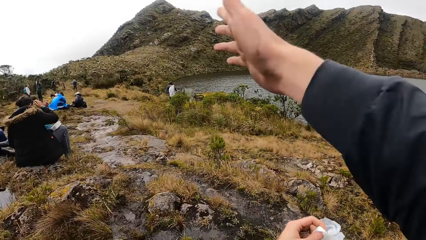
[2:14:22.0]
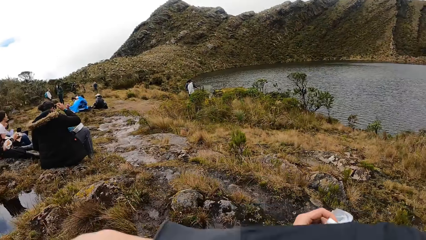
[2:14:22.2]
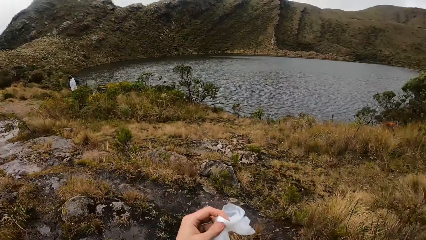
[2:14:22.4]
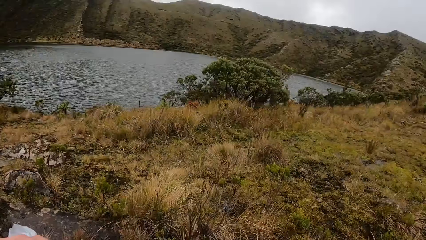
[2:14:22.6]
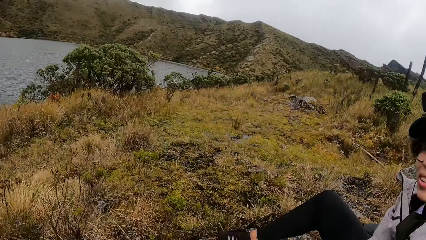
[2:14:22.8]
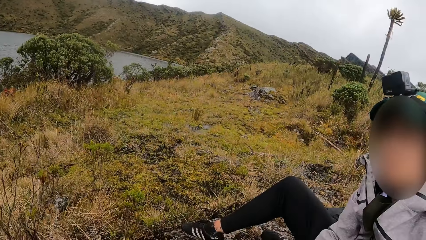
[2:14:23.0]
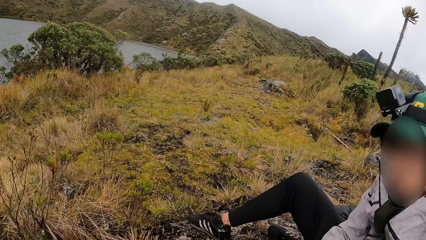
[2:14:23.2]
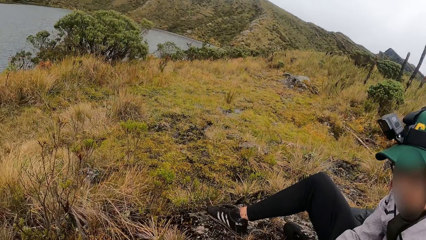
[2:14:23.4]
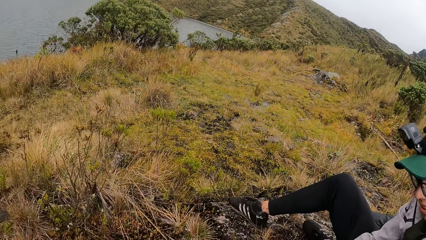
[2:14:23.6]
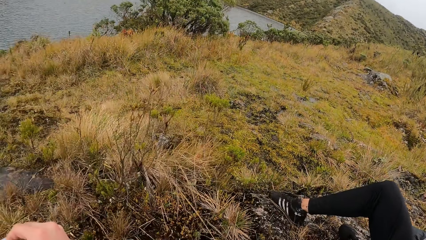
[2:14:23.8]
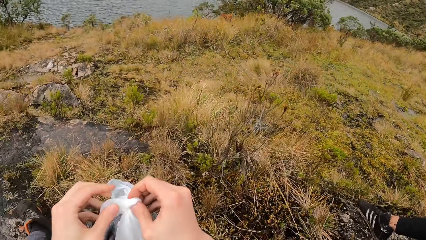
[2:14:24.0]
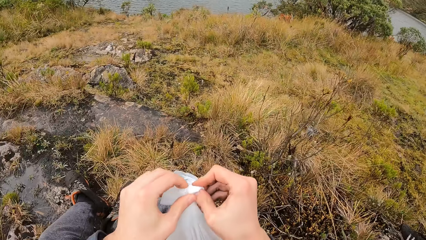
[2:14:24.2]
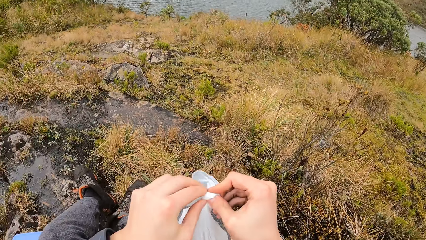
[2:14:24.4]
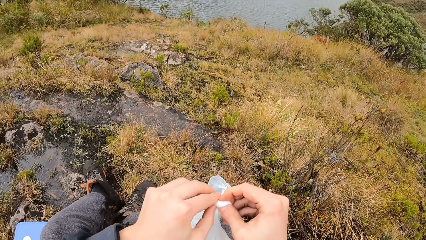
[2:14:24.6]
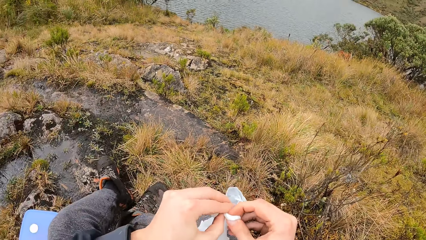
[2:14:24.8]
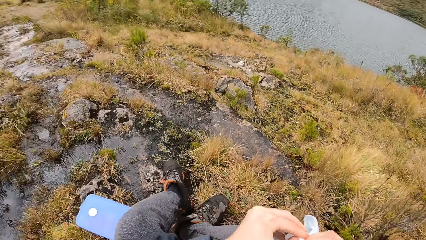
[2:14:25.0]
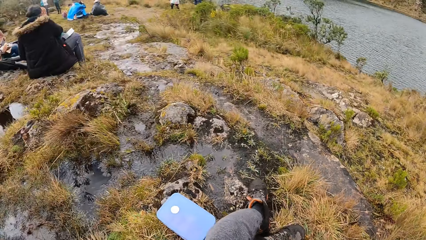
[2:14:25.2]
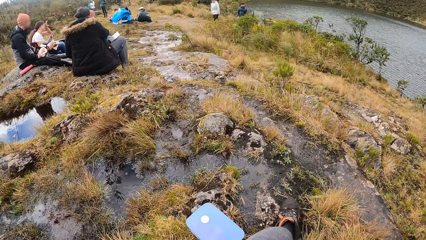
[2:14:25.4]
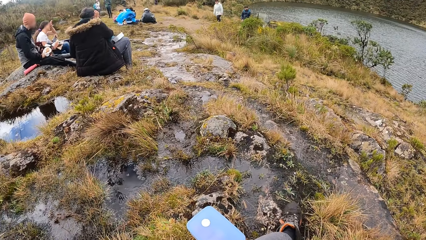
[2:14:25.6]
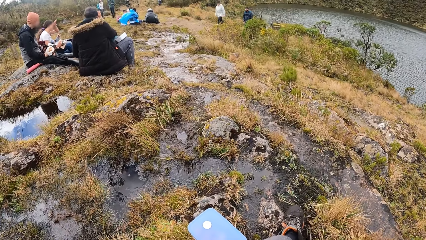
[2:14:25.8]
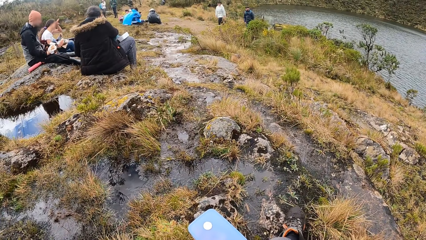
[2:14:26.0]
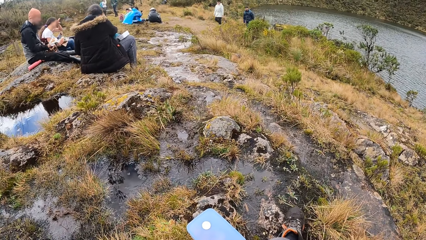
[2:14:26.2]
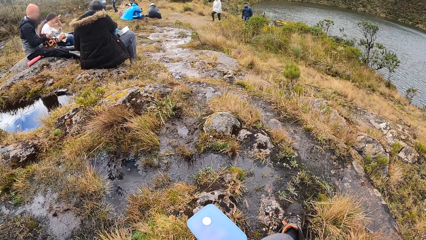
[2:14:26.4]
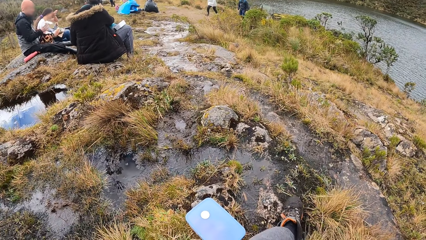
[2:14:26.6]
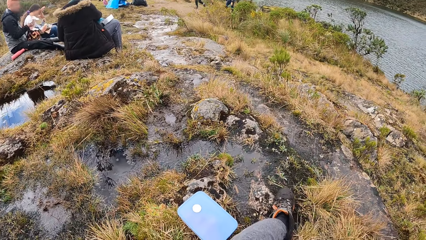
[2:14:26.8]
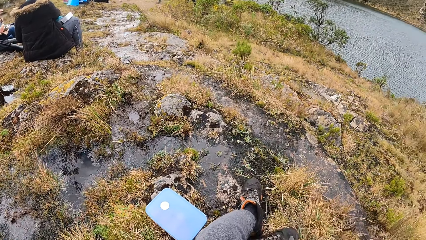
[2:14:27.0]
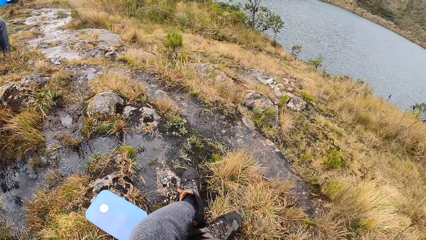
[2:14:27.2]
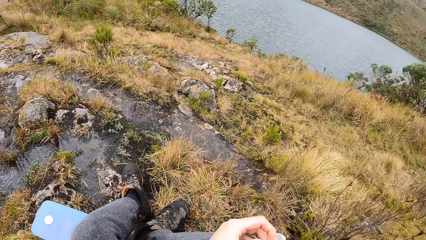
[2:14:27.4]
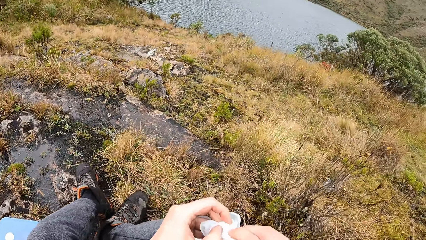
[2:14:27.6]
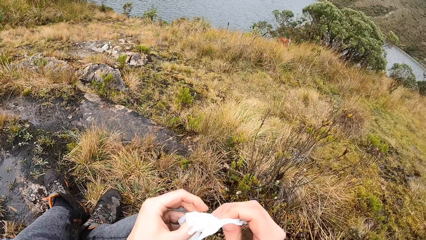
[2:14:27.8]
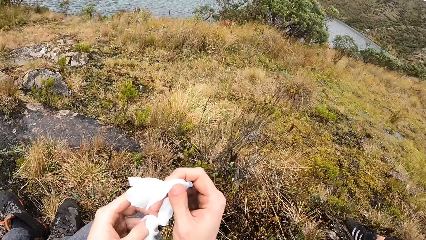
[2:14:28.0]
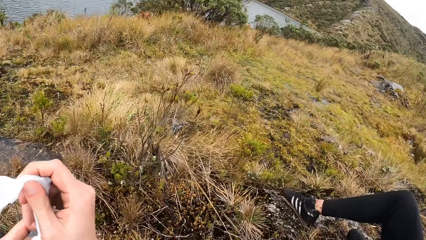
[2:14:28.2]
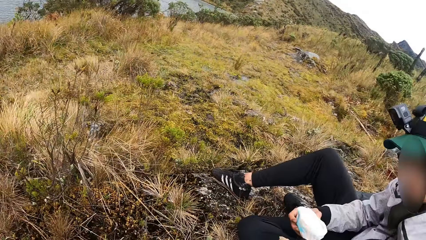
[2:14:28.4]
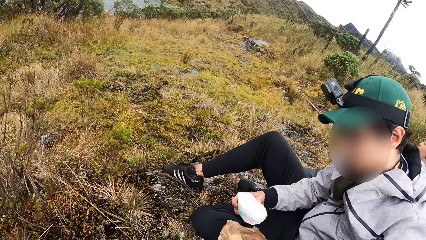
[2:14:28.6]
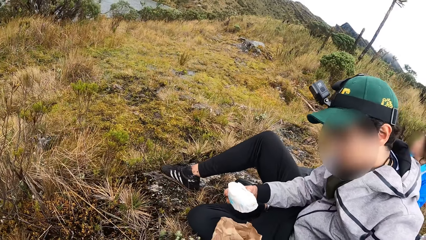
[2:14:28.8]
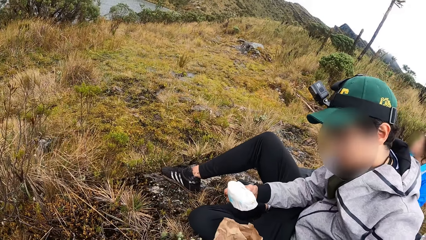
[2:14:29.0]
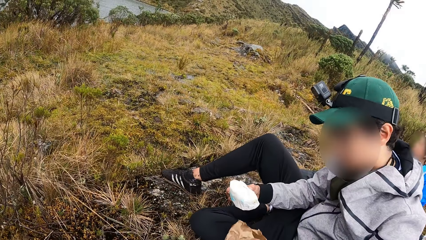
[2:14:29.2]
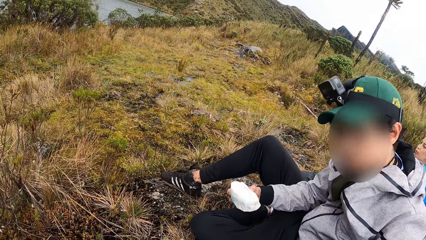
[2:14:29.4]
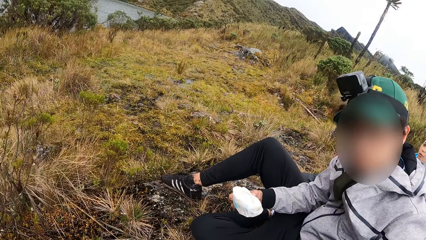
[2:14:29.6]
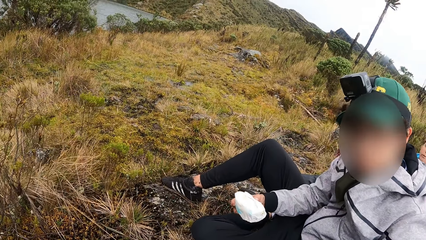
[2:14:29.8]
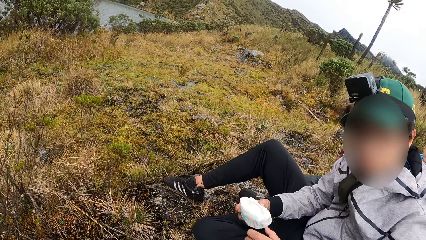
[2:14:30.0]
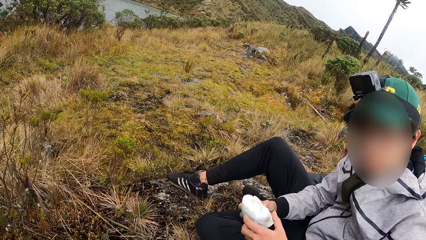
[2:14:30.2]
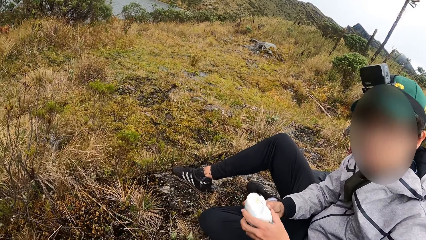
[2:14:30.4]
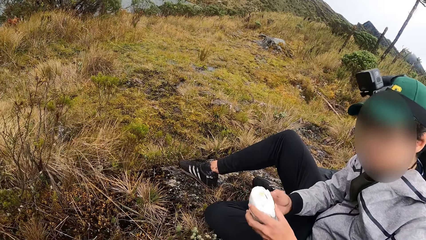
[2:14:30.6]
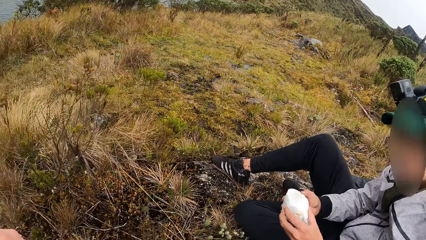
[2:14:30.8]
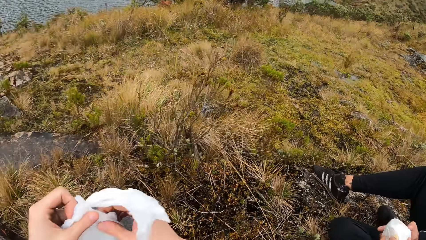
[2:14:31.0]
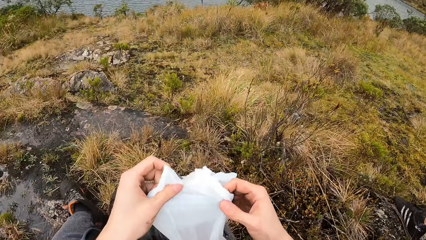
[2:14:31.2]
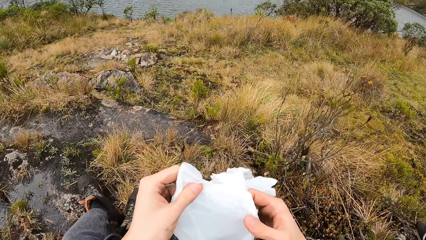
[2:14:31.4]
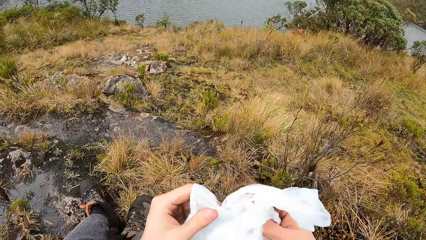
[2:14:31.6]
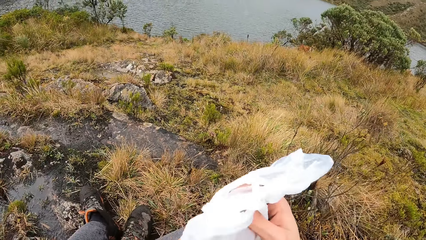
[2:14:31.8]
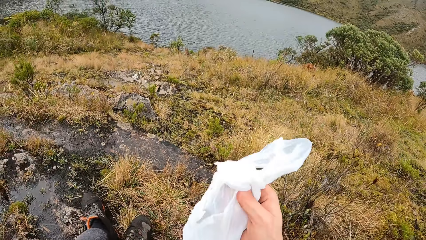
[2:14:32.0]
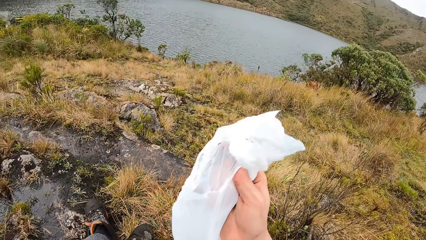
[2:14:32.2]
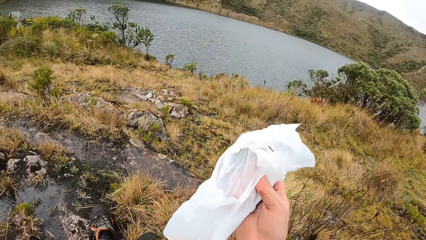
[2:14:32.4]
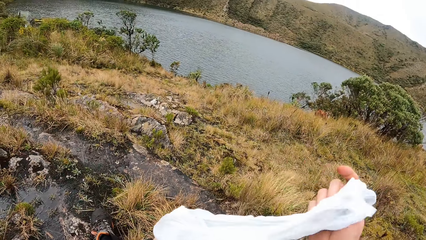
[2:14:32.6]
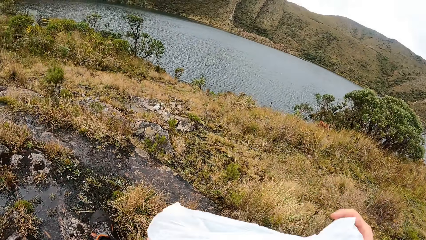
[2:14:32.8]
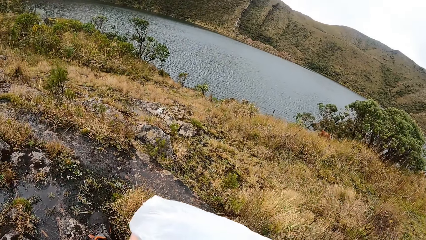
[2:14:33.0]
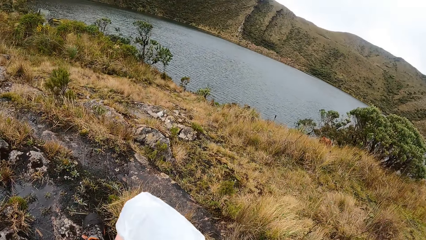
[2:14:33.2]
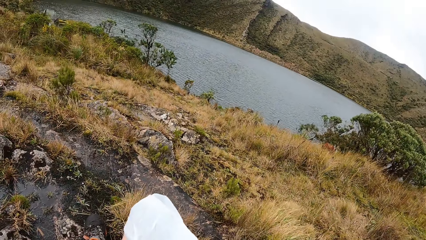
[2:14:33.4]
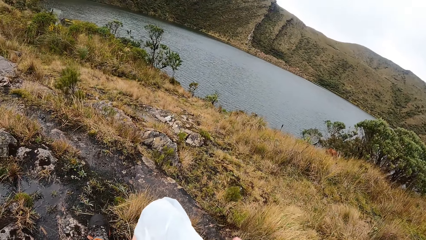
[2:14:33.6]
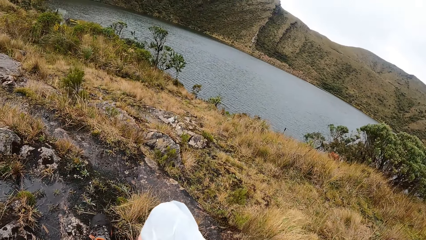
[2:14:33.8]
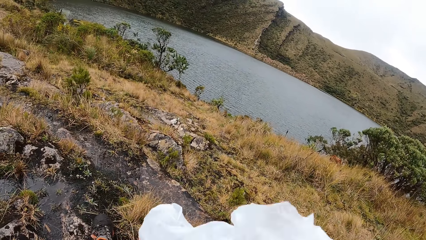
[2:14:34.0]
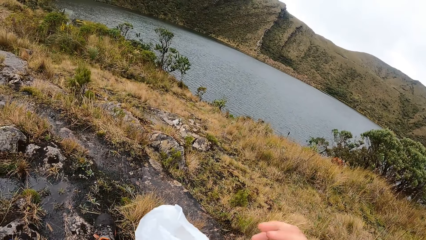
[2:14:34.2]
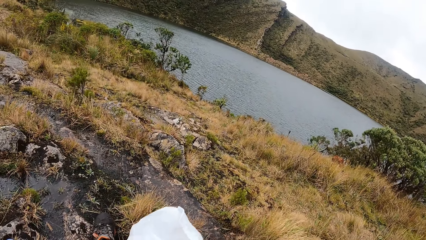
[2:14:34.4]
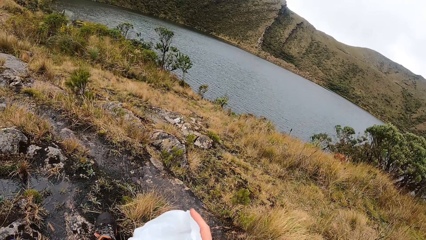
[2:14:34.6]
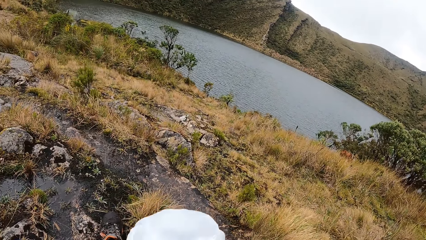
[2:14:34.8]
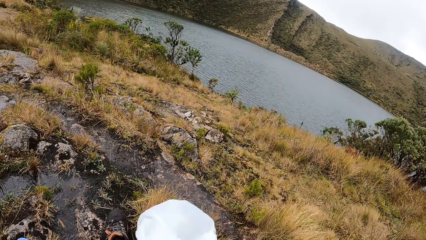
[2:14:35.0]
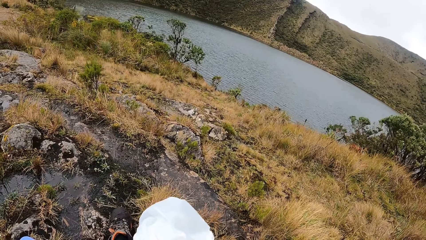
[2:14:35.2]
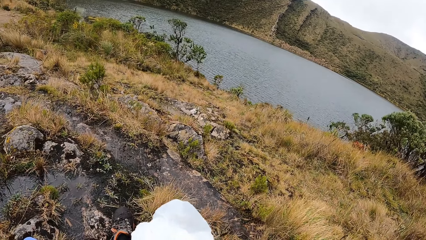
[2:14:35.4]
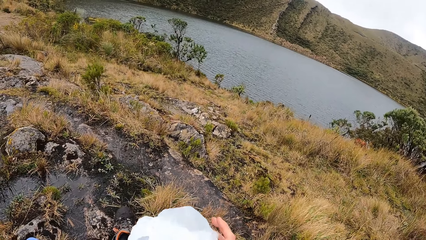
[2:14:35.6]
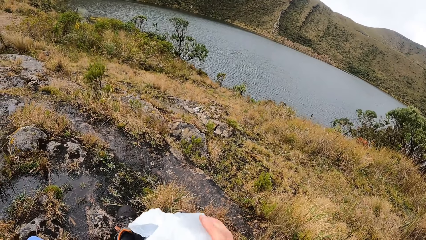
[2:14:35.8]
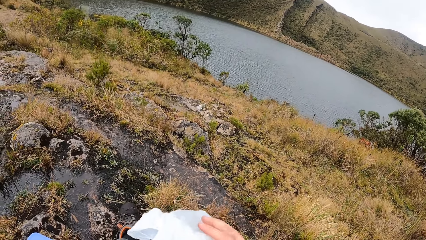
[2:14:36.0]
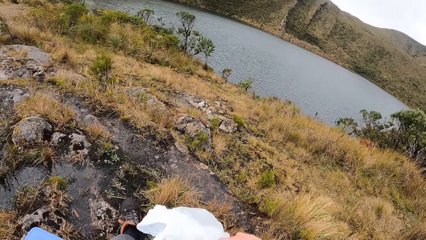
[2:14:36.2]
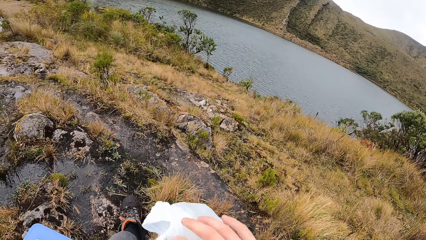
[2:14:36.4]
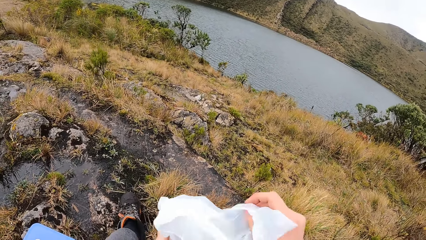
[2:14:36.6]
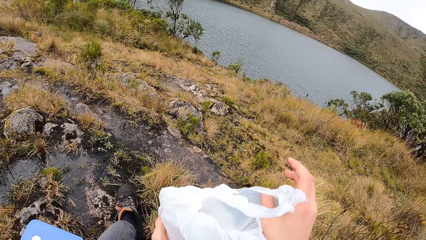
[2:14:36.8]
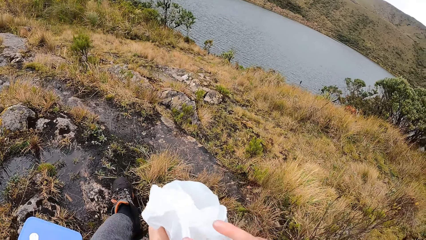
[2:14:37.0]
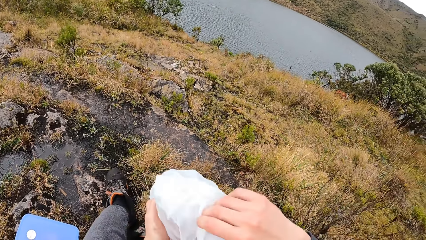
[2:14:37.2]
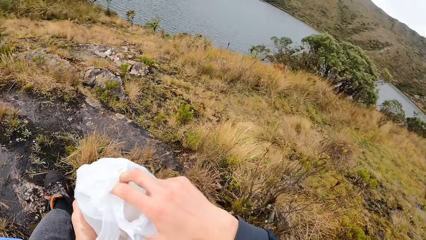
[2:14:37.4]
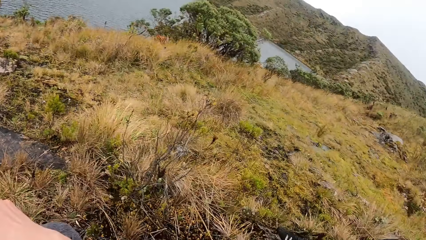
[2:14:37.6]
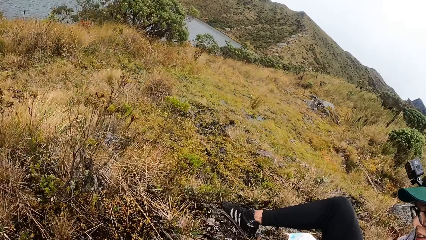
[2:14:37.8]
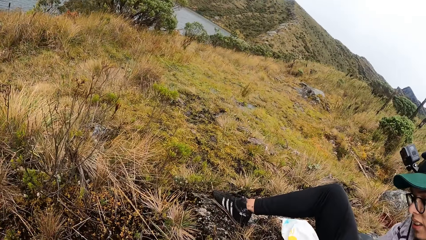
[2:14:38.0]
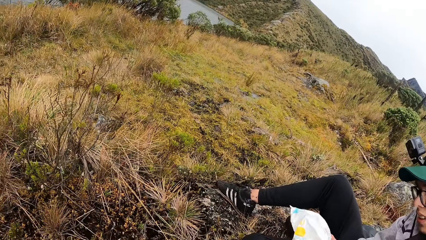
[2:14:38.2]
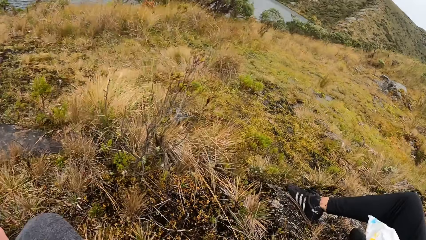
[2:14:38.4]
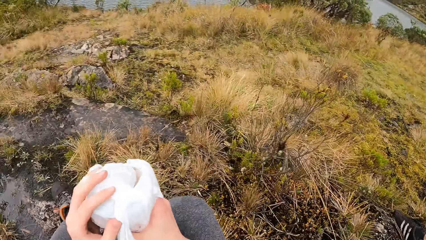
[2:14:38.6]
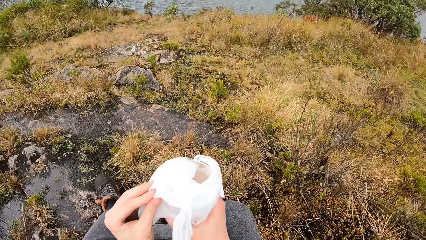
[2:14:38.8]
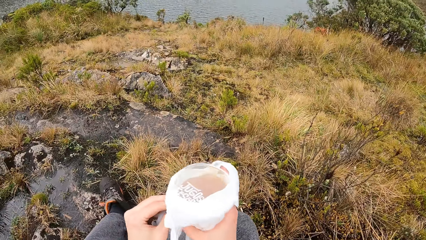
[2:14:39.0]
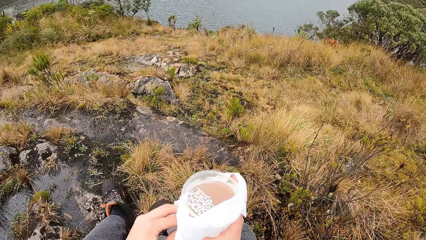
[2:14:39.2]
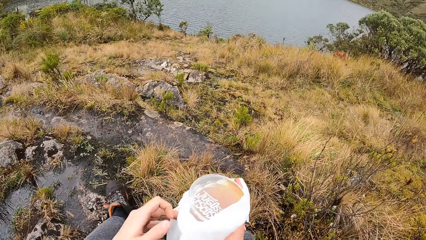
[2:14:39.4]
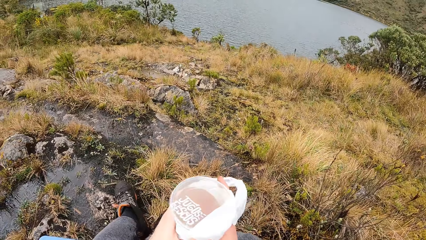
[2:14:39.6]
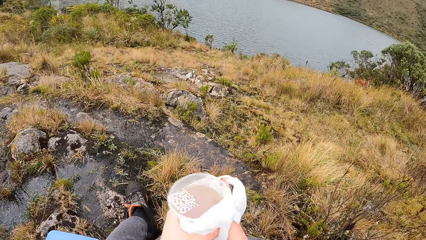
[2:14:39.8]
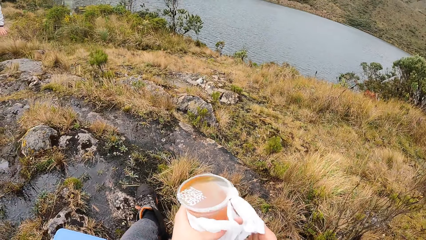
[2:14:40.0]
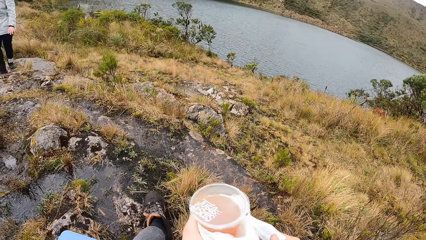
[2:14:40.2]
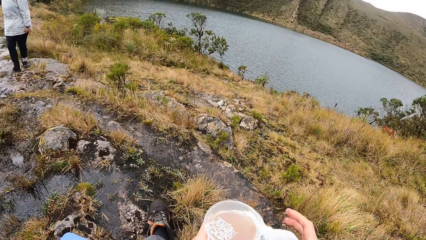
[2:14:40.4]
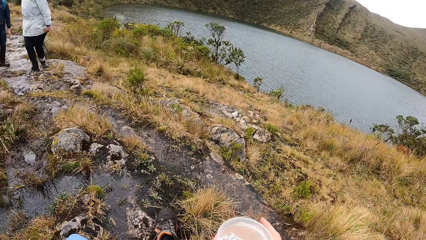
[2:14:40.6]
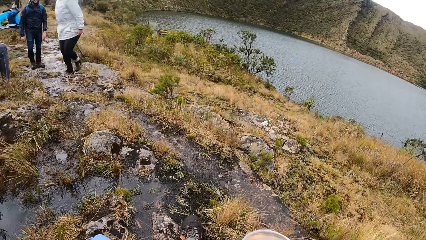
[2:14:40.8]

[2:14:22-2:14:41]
The camera wearer unties the polythene bag. The woman unwraps a pastry with both hands. The camera wearer pulls a cup from the bag.
